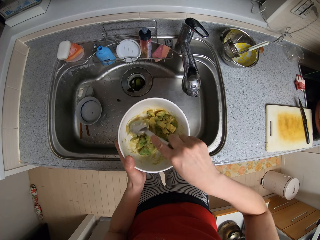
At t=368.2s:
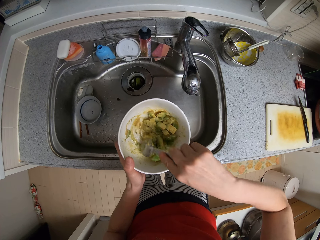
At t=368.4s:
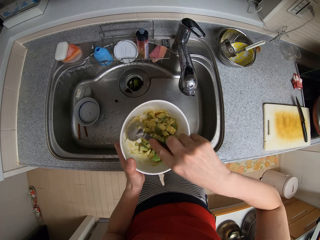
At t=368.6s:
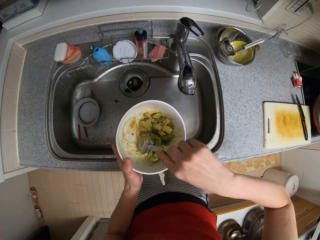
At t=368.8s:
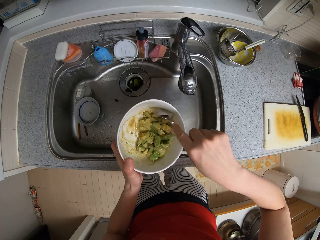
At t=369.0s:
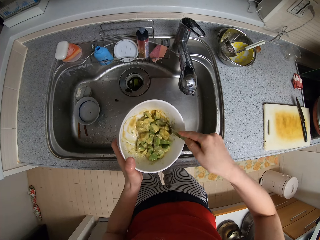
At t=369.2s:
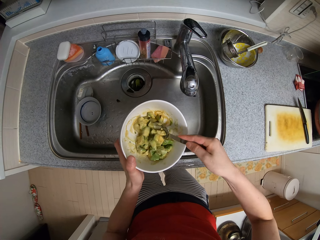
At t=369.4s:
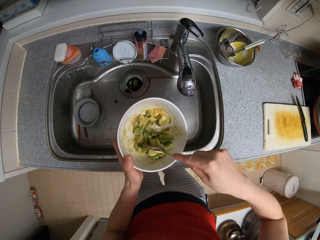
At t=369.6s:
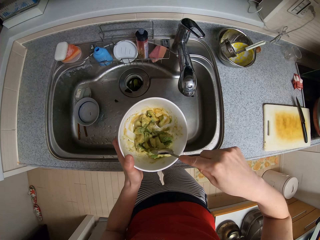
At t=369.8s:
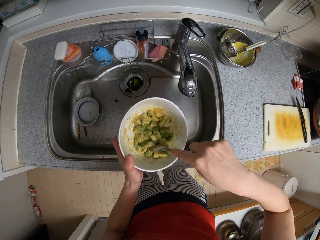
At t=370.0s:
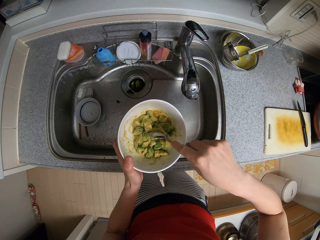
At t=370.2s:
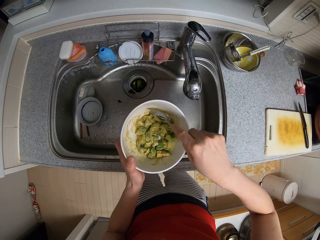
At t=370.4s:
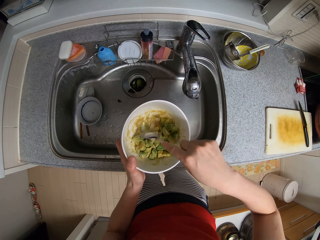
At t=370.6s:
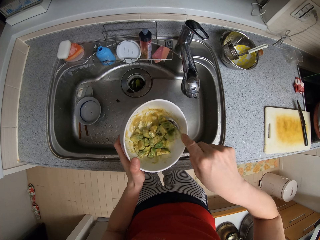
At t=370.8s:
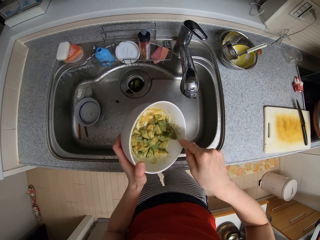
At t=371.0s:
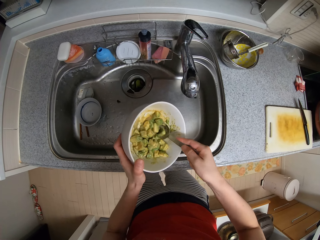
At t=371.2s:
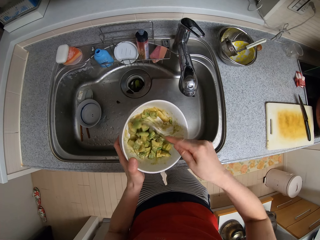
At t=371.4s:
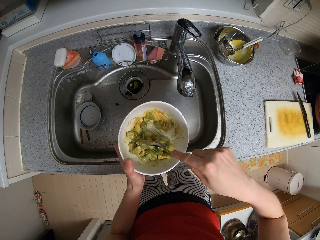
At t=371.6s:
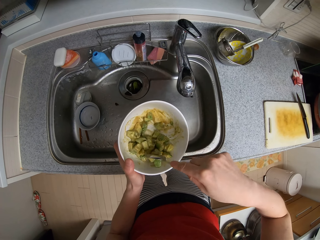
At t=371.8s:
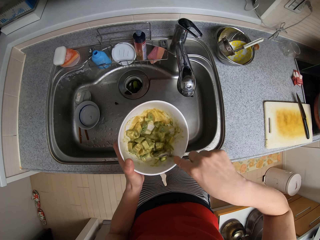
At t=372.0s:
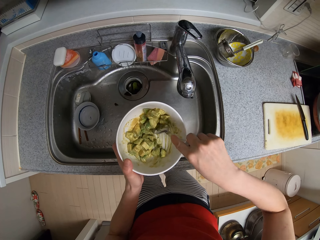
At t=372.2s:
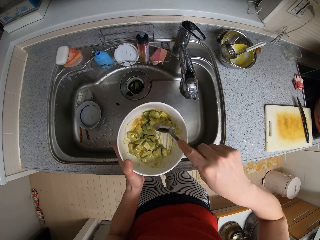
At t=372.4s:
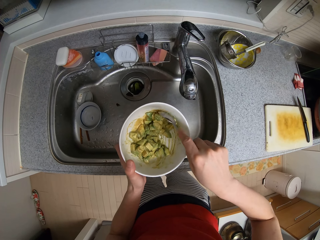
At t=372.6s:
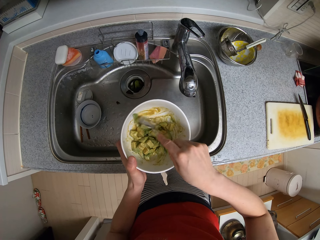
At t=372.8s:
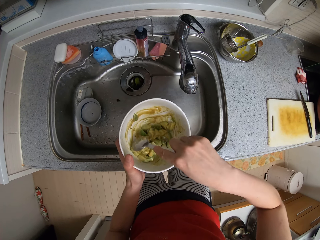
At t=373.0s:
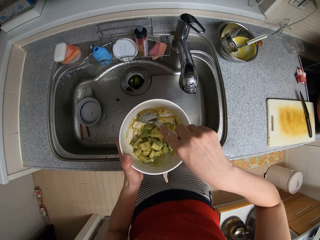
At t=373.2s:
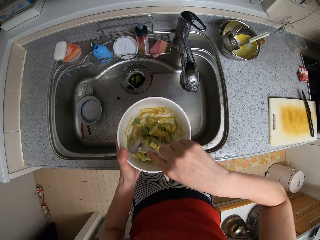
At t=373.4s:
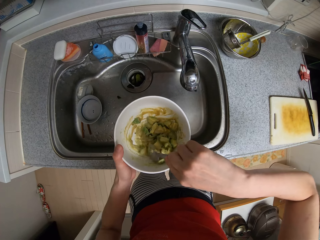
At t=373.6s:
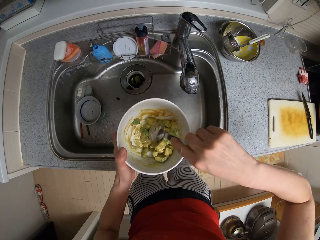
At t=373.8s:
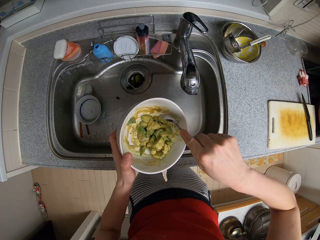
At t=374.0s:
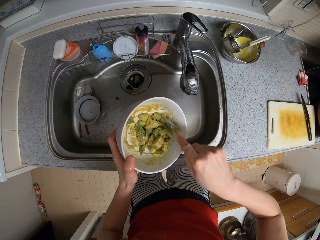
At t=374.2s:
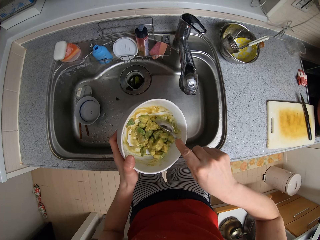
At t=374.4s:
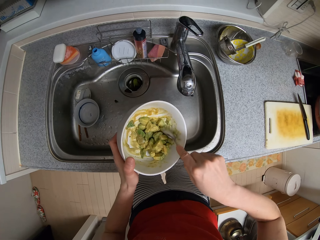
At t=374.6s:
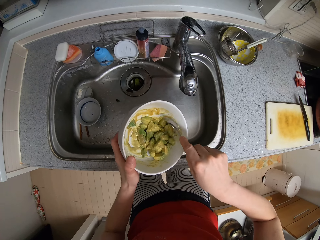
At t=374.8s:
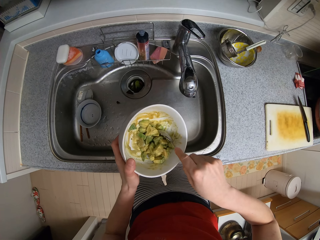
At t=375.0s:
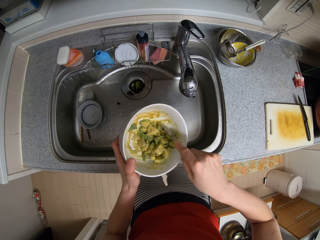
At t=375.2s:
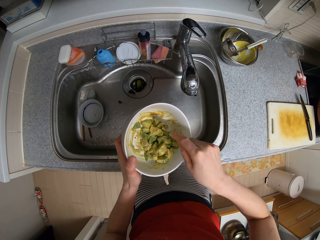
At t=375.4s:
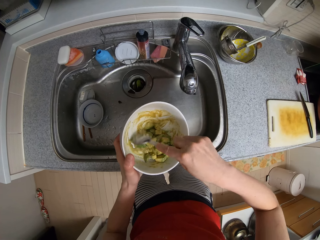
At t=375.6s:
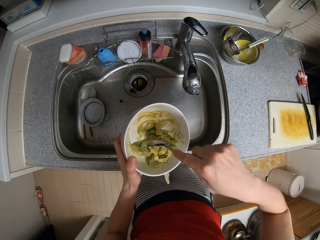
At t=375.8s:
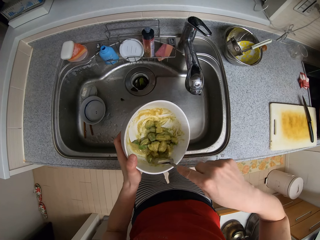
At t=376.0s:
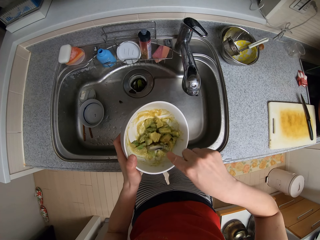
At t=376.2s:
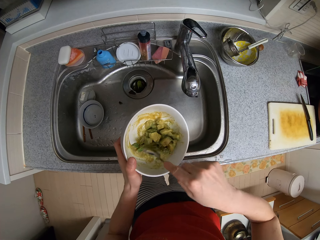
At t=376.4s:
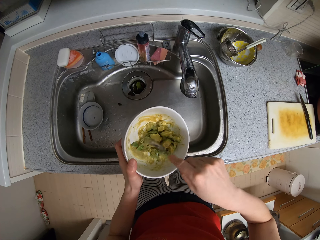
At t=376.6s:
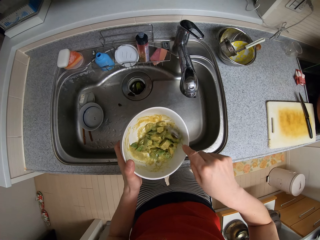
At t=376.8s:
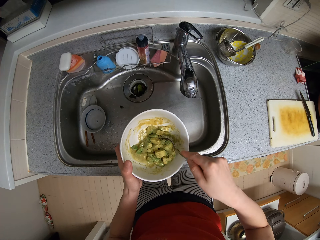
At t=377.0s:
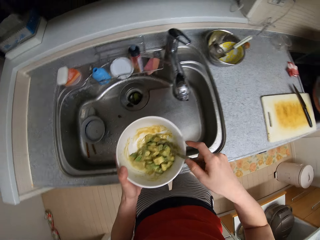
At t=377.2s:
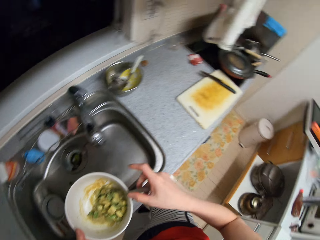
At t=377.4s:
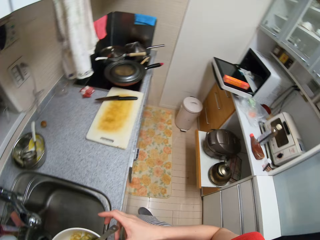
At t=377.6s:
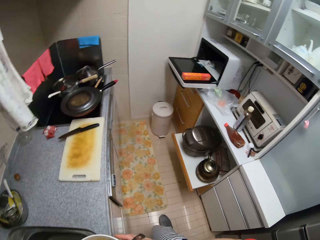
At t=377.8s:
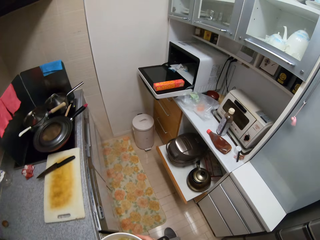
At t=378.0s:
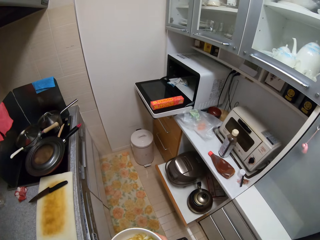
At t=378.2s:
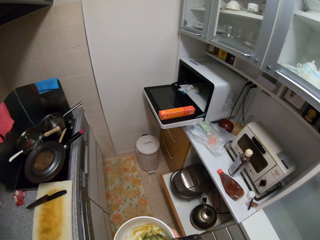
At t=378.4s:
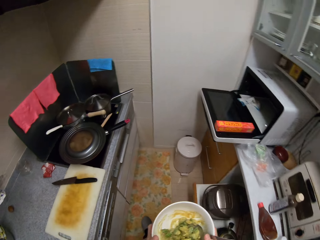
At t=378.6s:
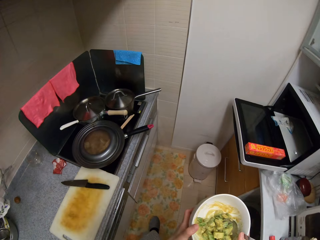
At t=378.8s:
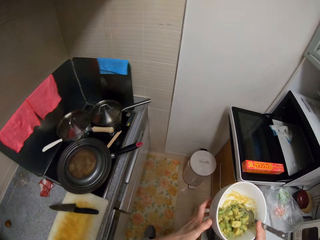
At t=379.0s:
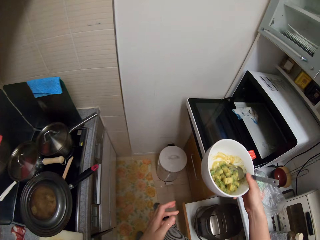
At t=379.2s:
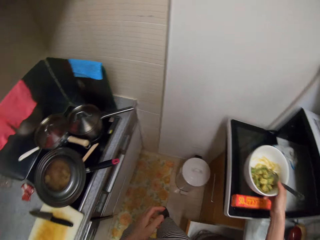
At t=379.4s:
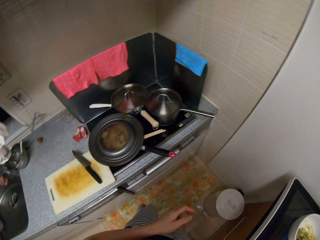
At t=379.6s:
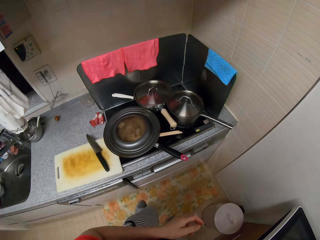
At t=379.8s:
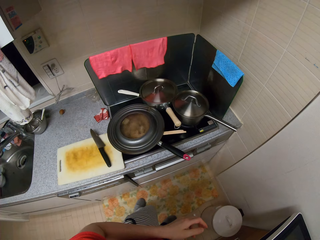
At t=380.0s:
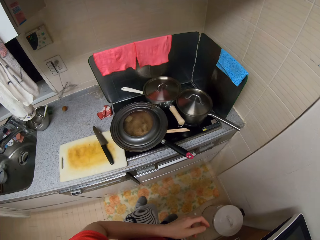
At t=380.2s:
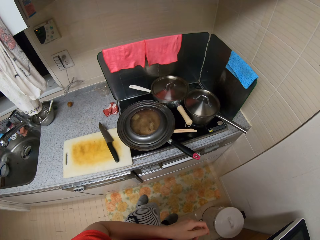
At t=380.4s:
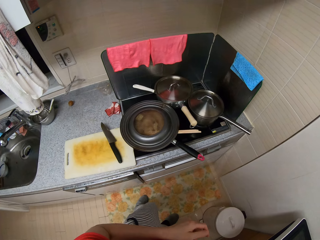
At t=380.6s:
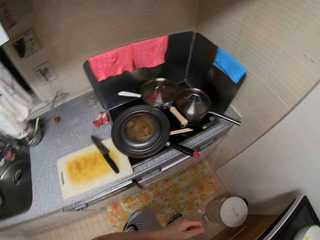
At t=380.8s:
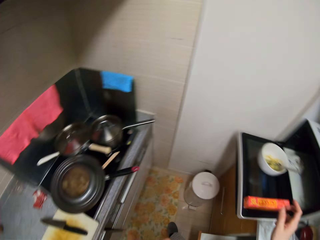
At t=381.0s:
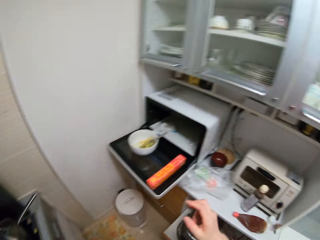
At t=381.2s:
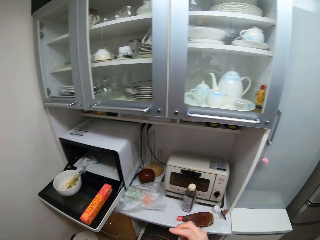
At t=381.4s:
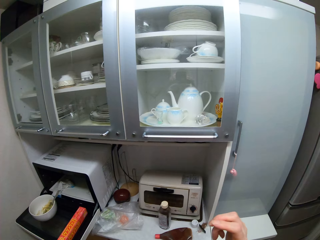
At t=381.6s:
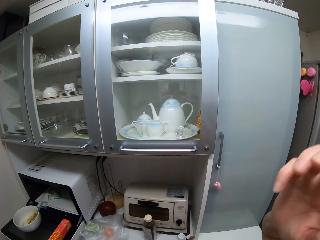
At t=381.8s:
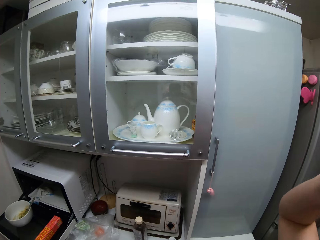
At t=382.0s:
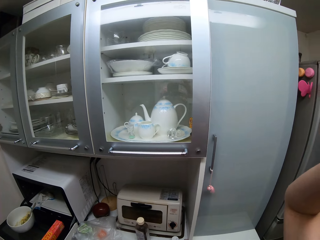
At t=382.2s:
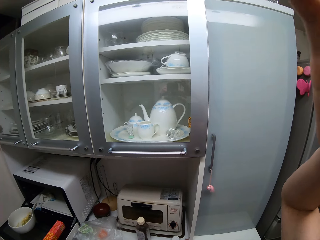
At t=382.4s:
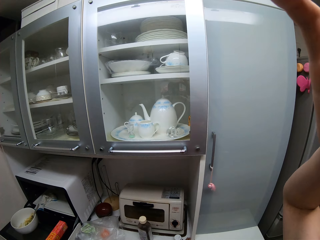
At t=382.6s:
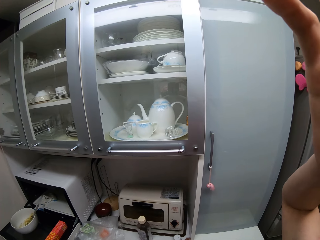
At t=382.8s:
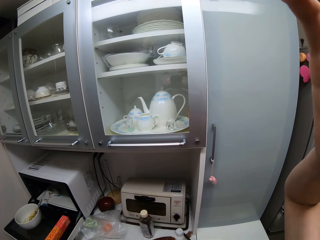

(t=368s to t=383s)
The camera wearer adjusts a bowl on a hand. They stir pieces of avocado in the bowl with a spoon. They walk around a kitchen. They put down the bowl on a microwave. They look around the kitchen. They adjust the camera.
